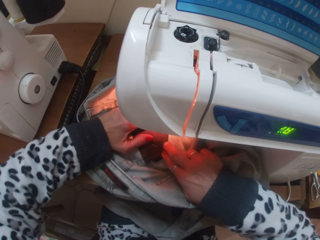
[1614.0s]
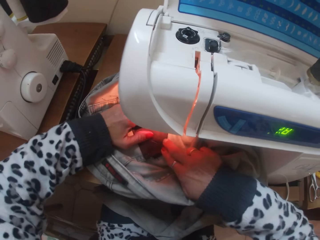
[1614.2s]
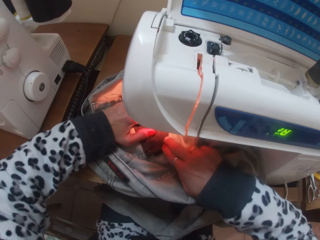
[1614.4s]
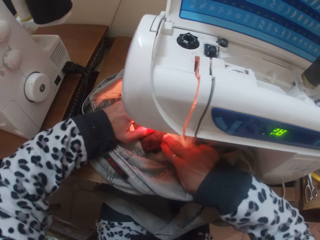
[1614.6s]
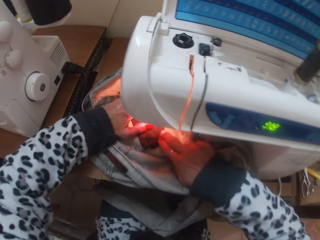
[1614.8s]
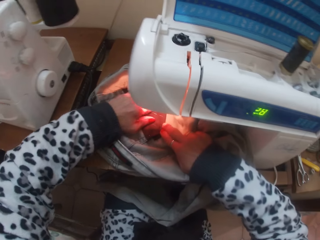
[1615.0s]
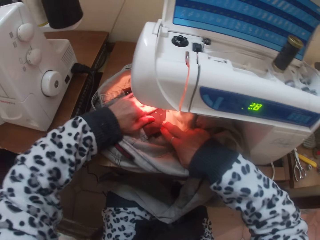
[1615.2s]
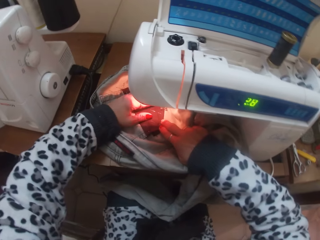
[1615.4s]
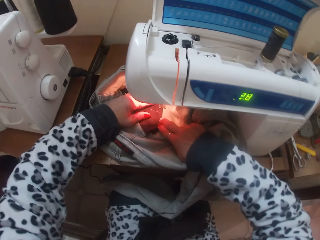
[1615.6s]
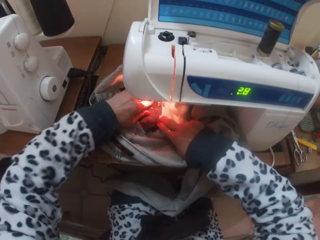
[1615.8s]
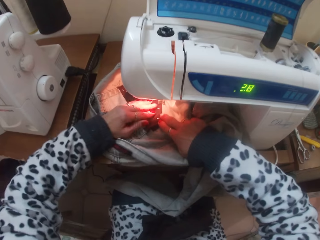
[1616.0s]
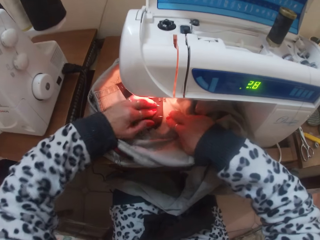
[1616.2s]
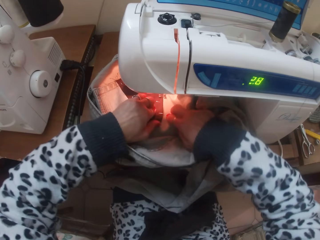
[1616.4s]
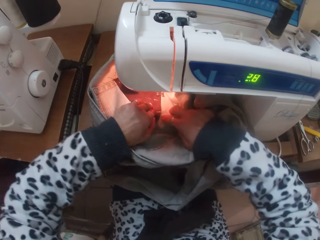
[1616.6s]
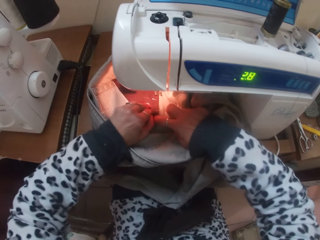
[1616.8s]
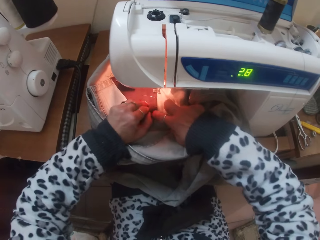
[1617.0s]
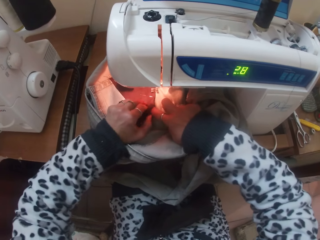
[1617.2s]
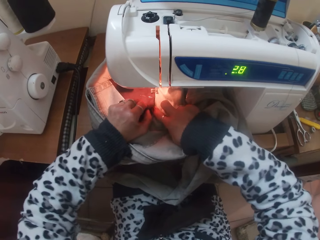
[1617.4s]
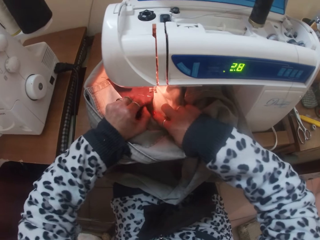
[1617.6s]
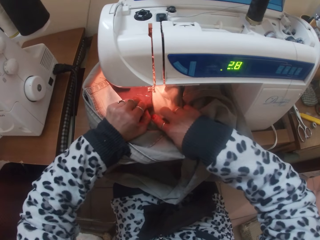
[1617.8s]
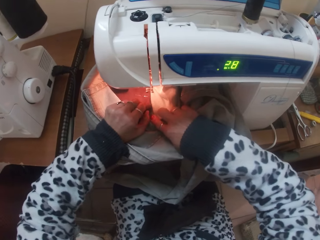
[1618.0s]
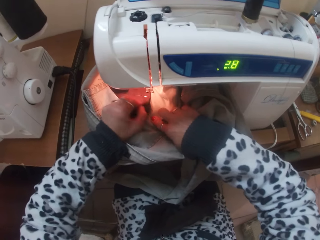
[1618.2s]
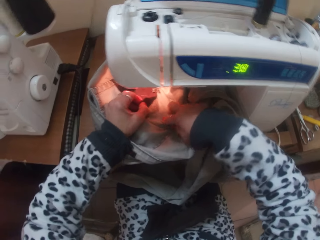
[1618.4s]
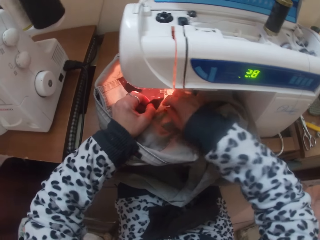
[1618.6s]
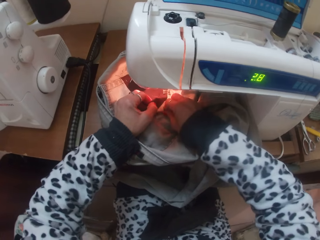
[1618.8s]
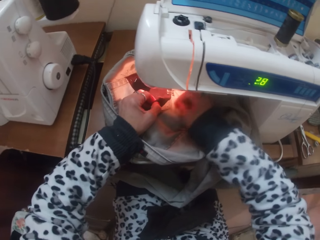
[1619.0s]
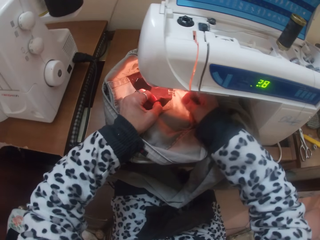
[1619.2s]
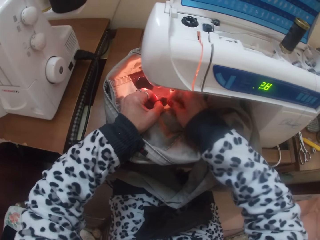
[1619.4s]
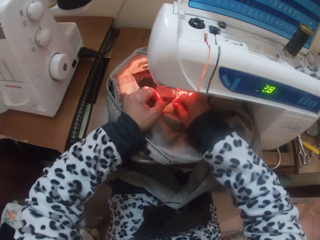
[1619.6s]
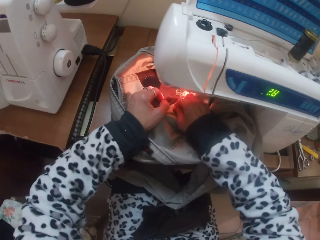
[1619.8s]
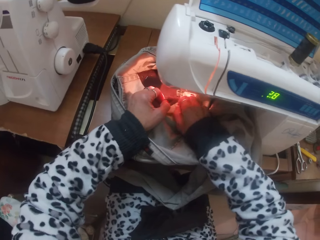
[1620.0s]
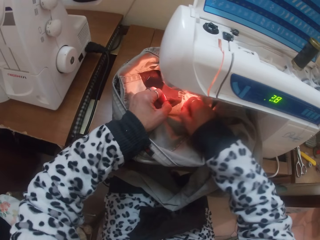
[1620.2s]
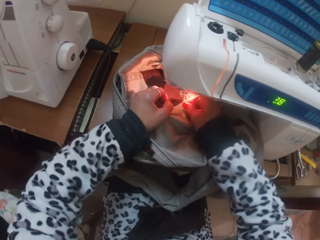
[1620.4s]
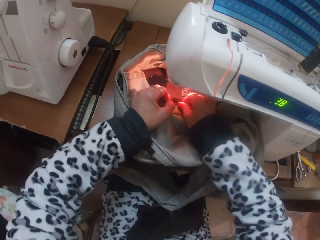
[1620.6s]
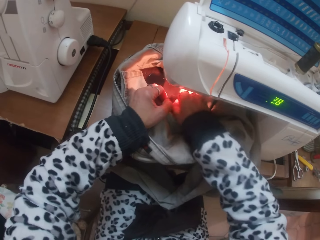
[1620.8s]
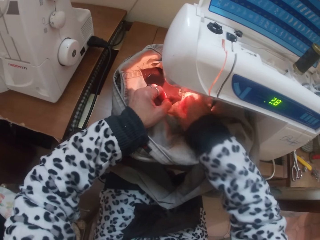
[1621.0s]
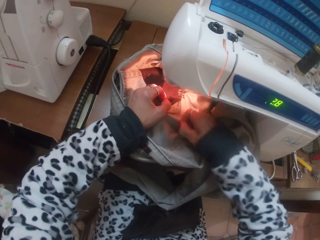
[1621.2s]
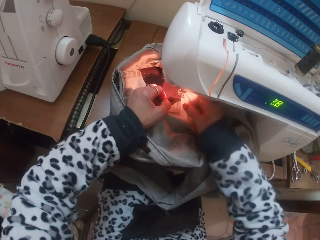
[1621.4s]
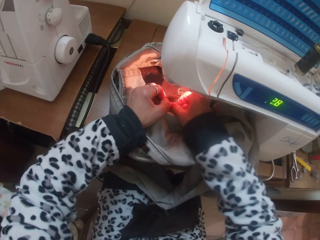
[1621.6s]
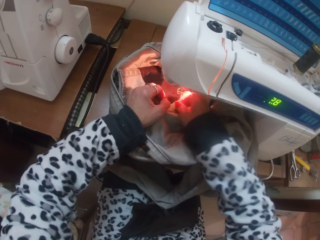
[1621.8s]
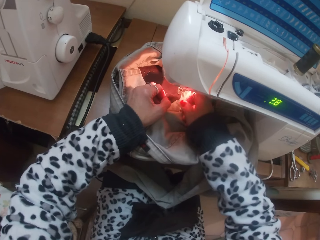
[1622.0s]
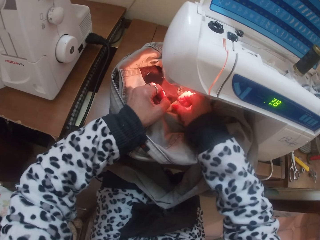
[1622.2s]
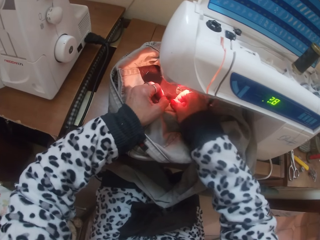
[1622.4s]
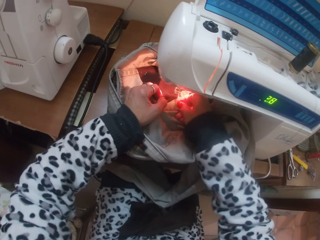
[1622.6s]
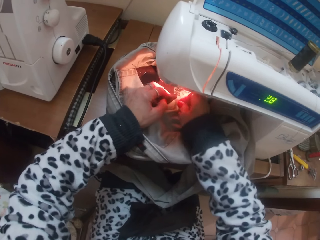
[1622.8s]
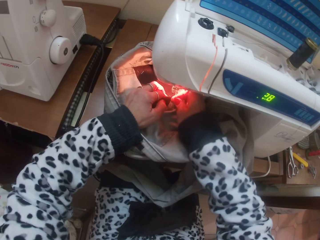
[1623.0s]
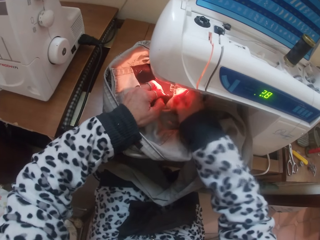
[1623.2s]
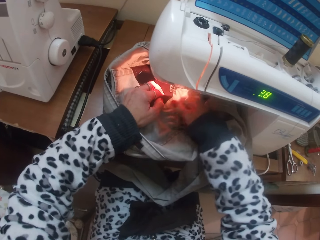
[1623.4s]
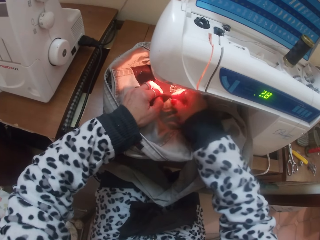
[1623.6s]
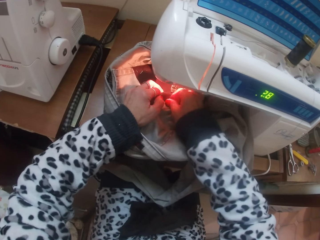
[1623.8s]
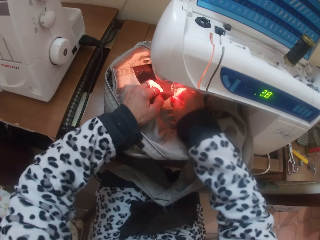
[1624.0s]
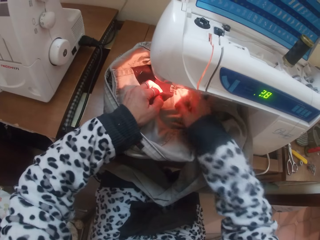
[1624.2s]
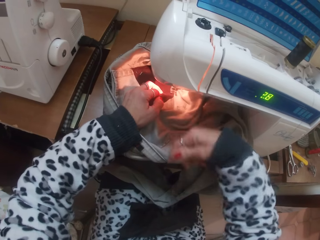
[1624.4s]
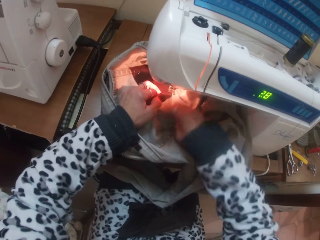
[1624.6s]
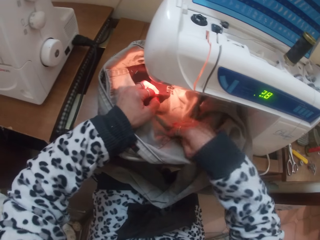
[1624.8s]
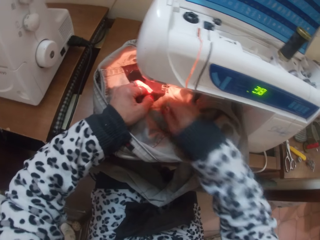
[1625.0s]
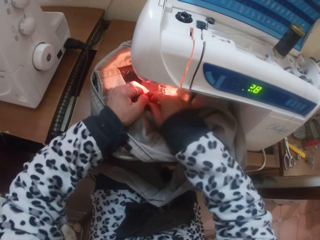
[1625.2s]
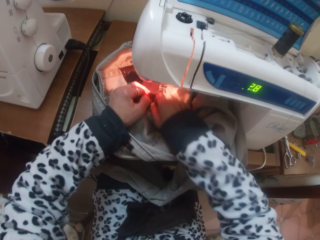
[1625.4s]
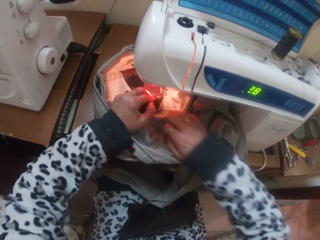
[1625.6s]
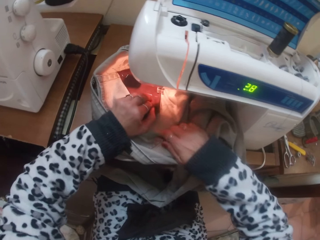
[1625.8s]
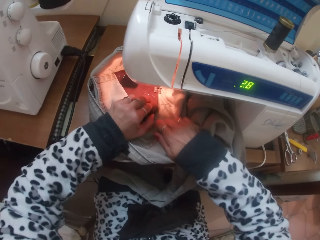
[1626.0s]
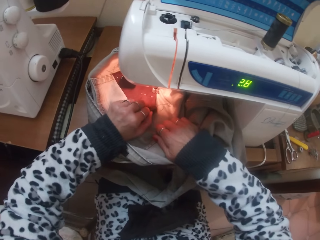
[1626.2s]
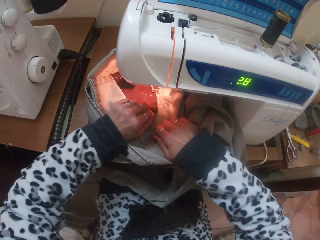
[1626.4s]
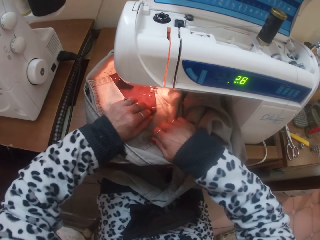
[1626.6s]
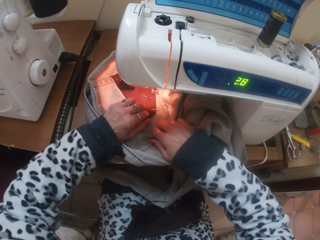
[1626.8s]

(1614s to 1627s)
The camera wearer takes out thread from the patch pocket with her right hand. She pulls the loose thread and removes the loose thread.

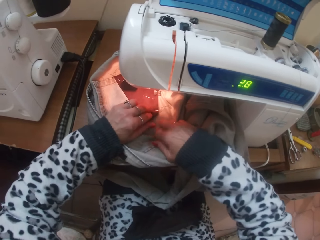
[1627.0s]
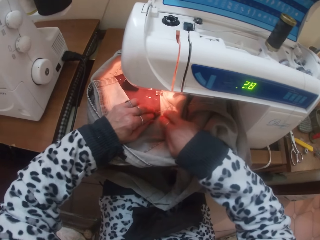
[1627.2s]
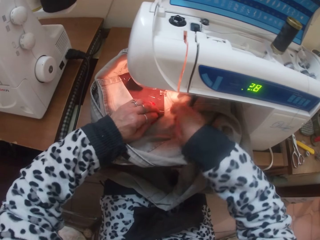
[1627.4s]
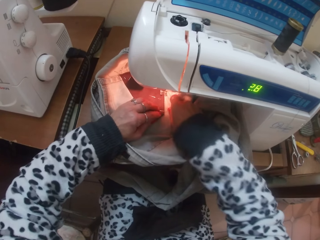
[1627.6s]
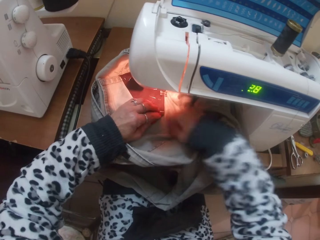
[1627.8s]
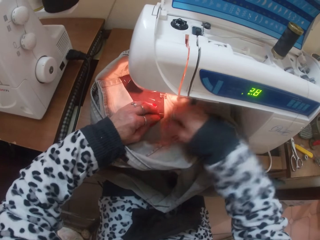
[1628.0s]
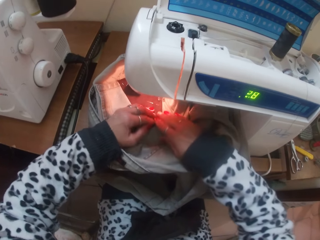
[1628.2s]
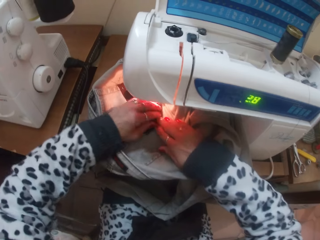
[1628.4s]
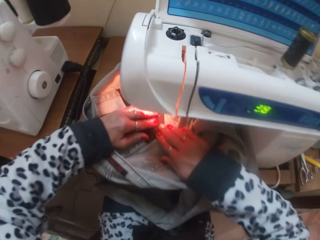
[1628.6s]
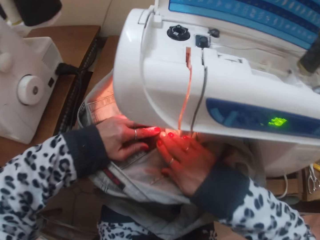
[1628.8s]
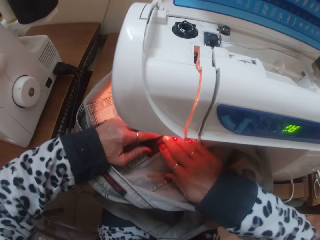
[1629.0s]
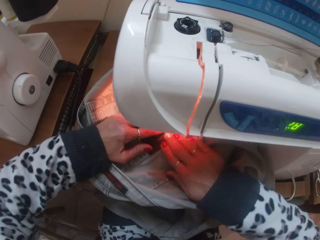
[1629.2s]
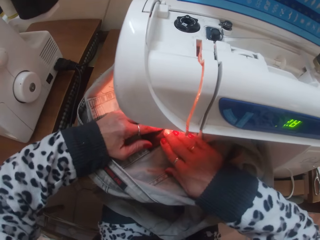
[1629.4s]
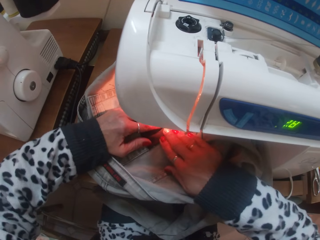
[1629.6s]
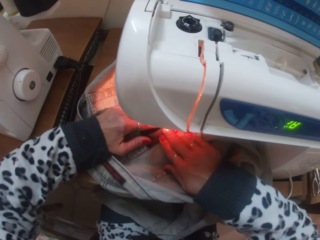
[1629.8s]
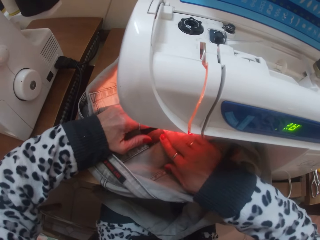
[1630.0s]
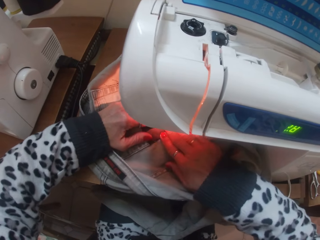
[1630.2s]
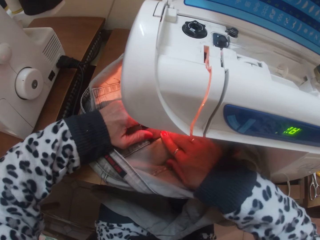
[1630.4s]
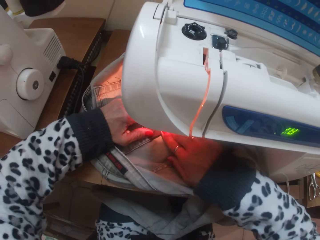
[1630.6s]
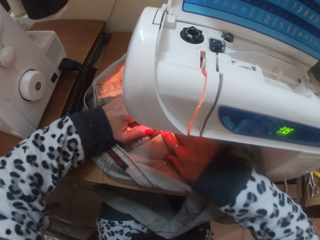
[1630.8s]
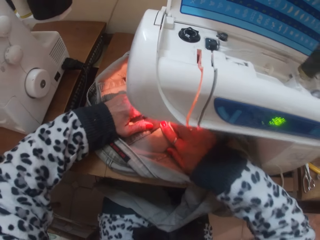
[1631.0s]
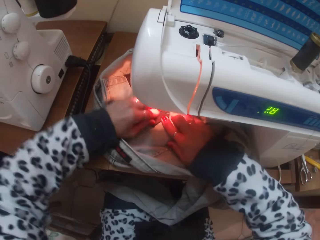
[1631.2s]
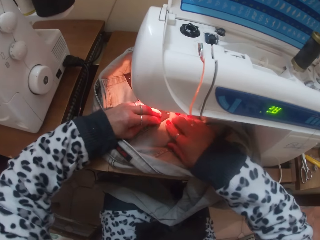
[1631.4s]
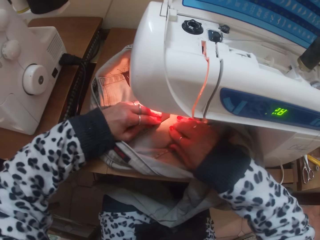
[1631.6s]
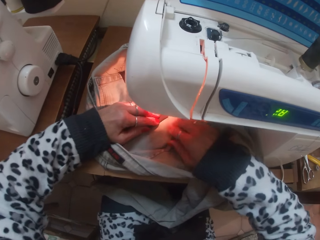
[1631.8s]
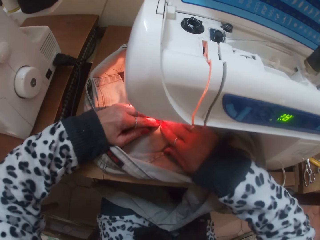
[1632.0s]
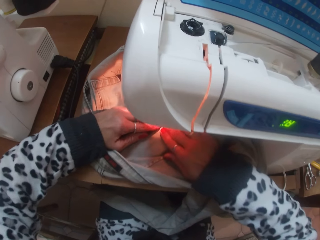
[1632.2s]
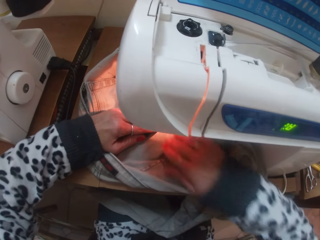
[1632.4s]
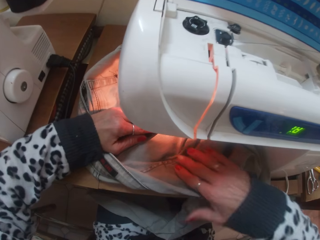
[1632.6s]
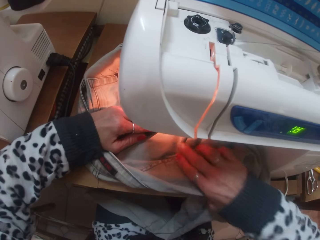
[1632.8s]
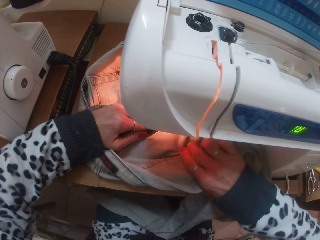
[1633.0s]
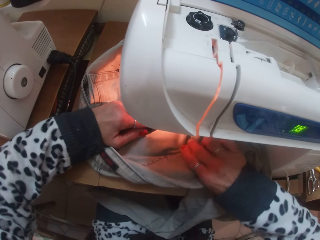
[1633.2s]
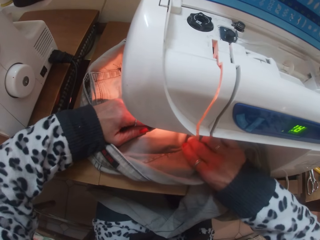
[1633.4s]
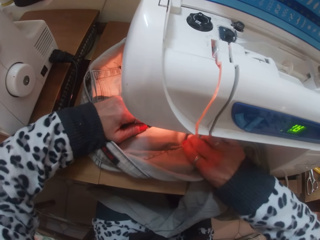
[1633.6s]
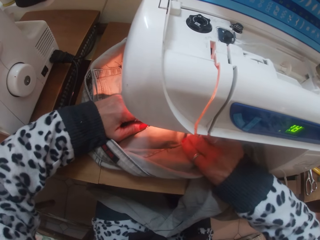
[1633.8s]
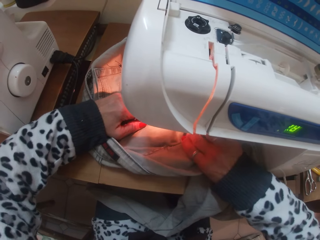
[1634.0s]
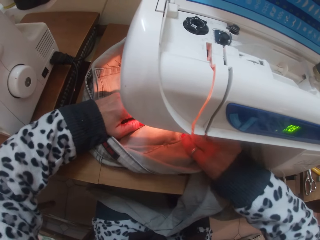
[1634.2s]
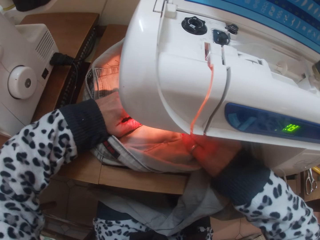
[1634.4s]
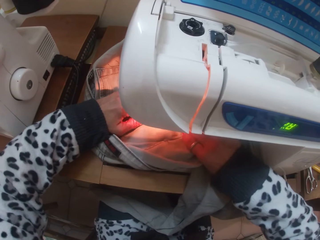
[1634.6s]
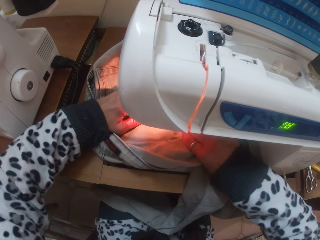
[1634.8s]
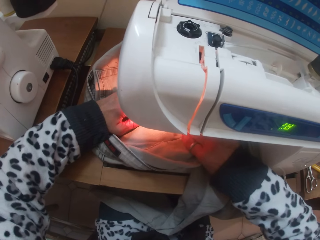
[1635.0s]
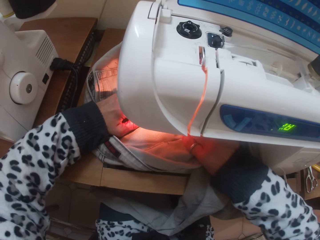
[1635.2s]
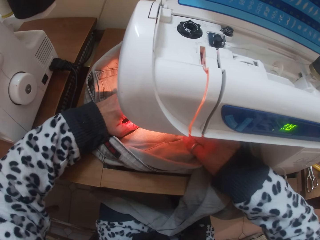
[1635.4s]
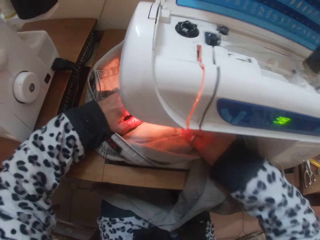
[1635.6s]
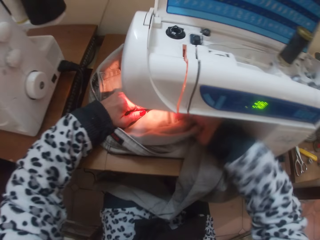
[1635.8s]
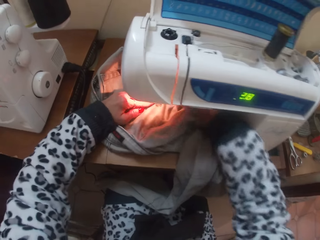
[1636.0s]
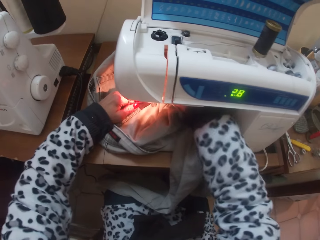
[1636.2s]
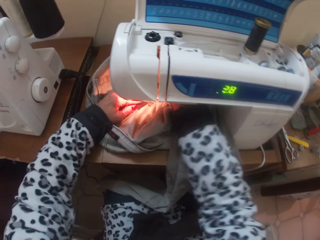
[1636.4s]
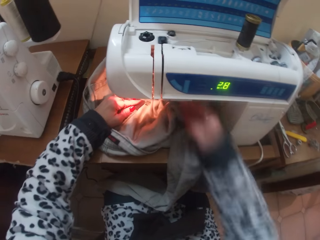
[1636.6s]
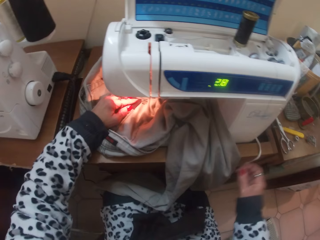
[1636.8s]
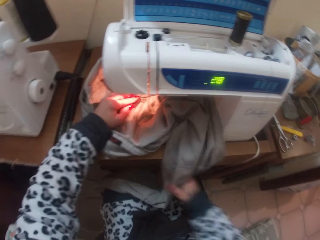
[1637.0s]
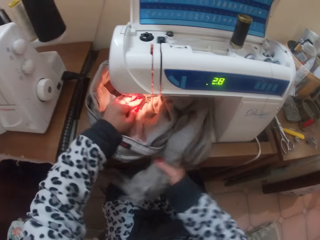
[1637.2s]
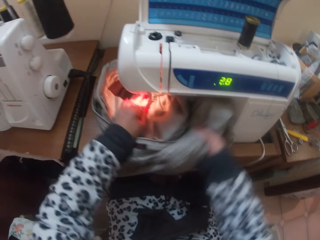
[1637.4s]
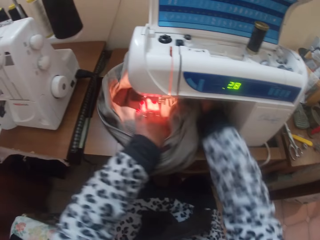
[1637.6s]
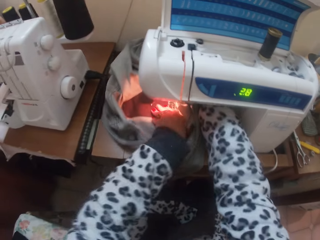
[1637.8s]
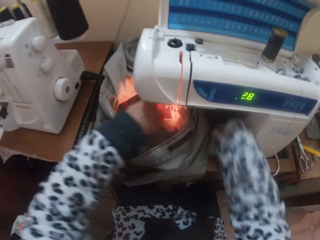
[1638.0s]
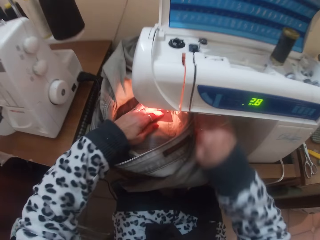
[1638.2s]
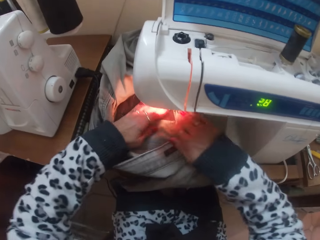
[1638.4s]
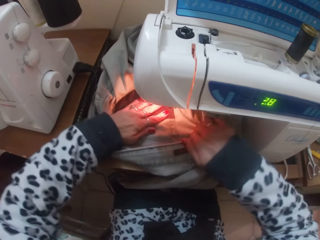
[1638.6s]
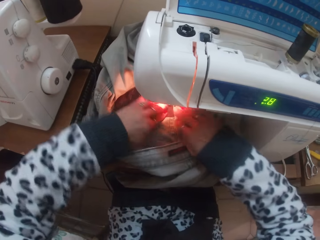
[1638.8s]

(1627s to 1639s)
The camera wearer sews the patch pocket over the trouser with the sewing machine. She pulls up the presser foot lever of the sewing machine with her right hand. She moves the hand. She turns the cloth. She adjusts the trouser under the presser foot with her hands. She straightens the cloth.
